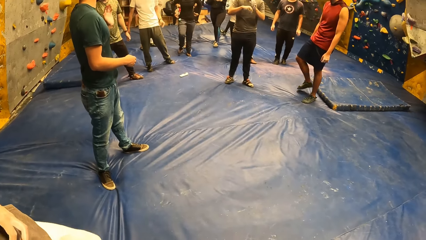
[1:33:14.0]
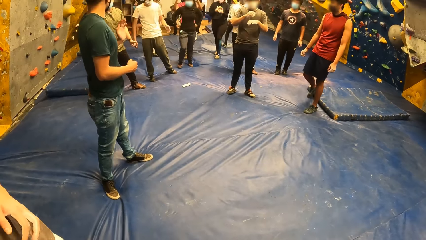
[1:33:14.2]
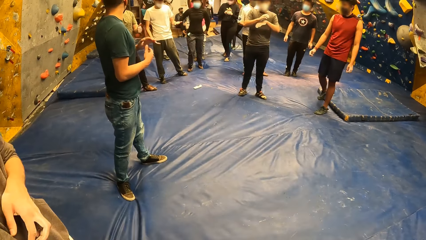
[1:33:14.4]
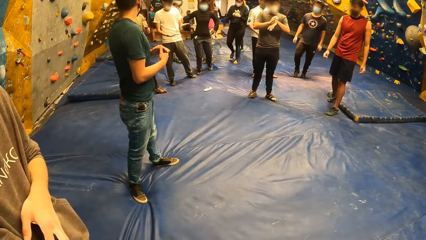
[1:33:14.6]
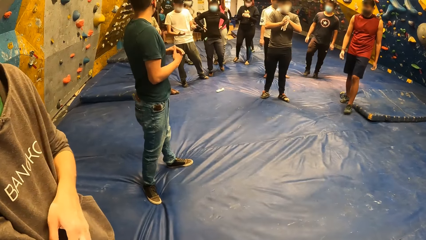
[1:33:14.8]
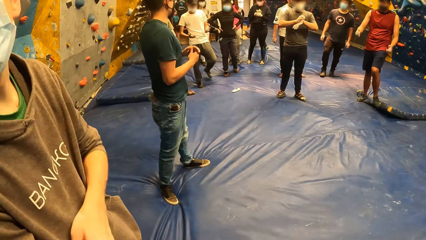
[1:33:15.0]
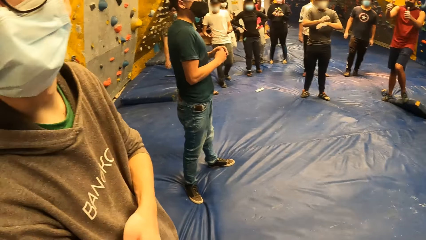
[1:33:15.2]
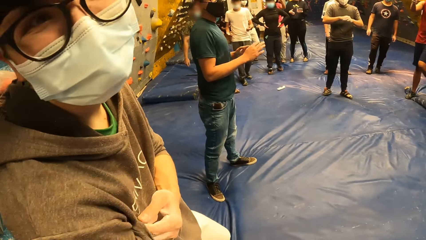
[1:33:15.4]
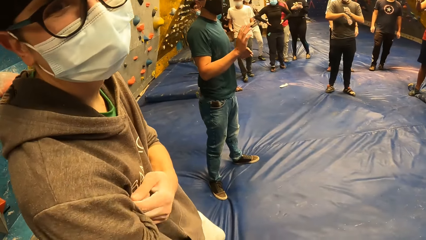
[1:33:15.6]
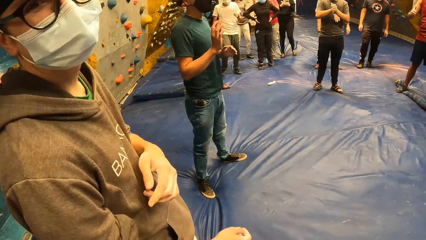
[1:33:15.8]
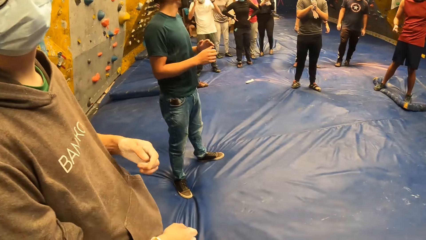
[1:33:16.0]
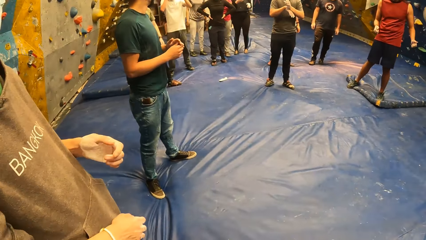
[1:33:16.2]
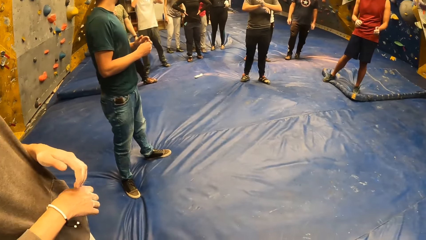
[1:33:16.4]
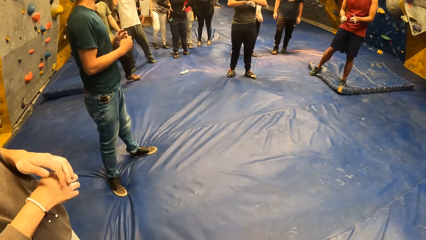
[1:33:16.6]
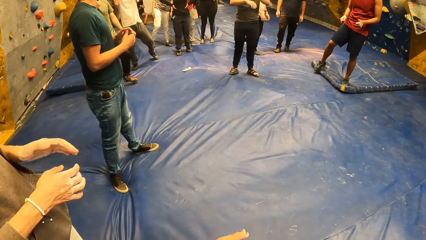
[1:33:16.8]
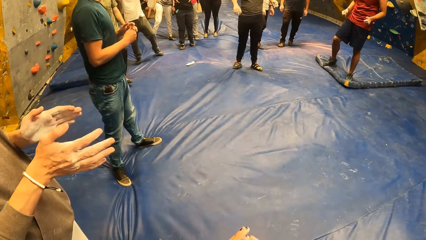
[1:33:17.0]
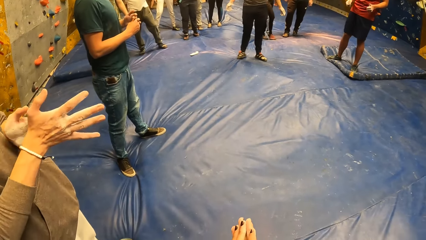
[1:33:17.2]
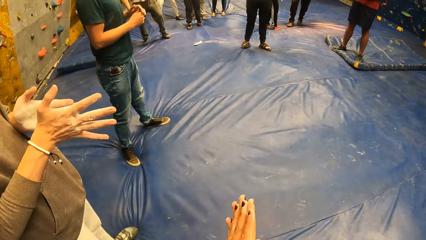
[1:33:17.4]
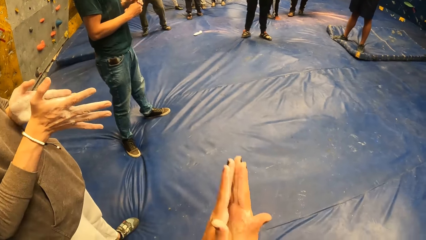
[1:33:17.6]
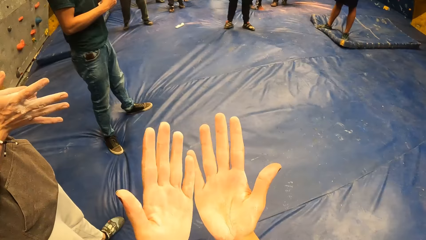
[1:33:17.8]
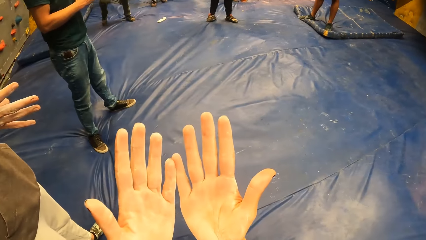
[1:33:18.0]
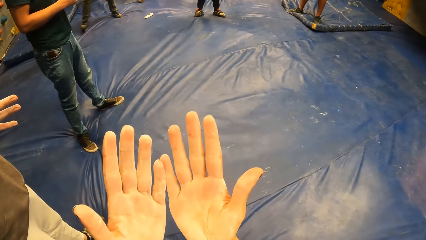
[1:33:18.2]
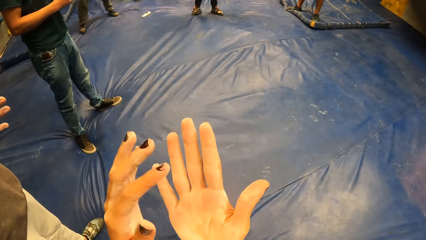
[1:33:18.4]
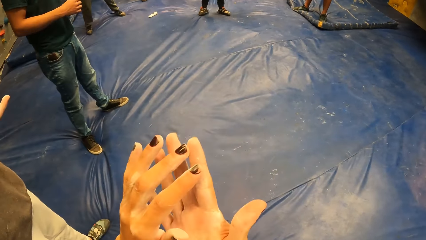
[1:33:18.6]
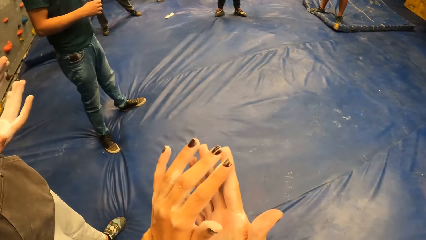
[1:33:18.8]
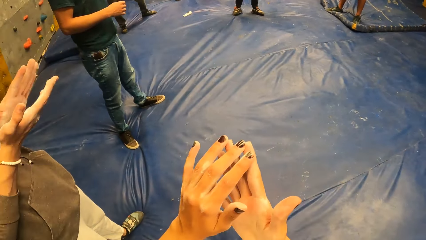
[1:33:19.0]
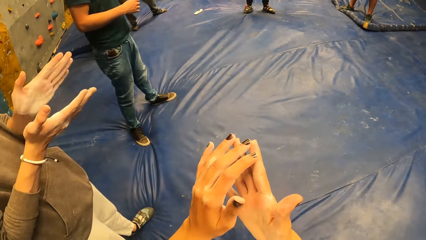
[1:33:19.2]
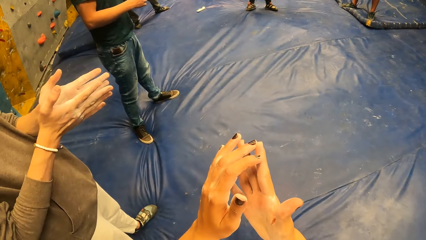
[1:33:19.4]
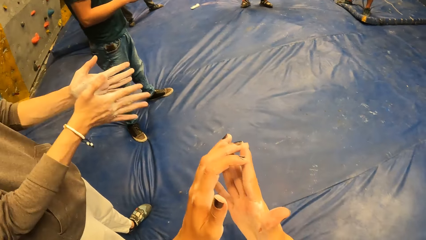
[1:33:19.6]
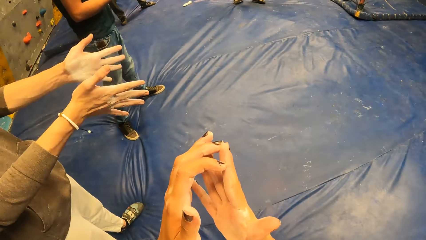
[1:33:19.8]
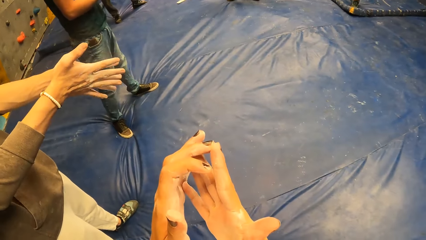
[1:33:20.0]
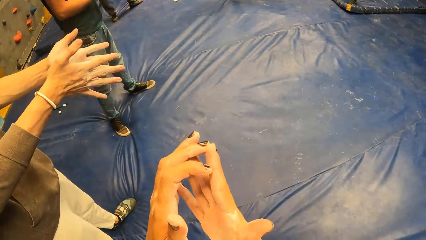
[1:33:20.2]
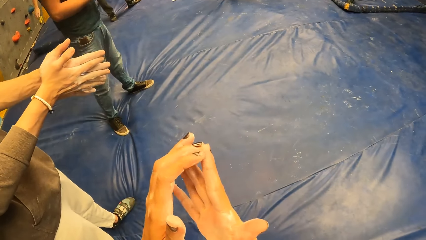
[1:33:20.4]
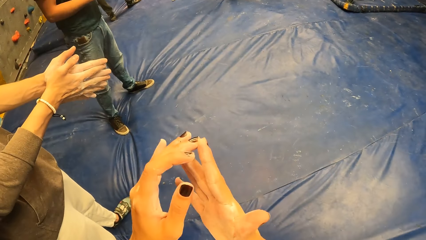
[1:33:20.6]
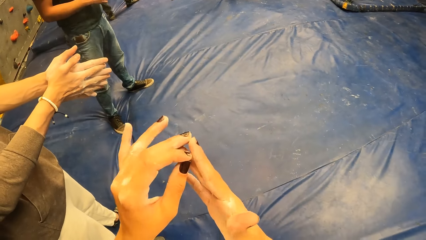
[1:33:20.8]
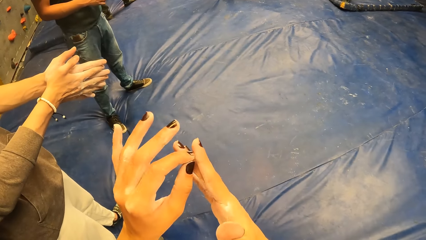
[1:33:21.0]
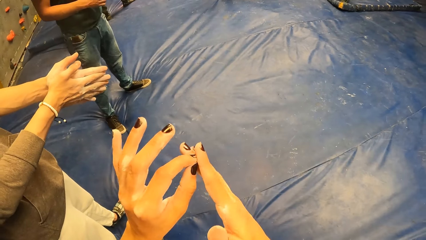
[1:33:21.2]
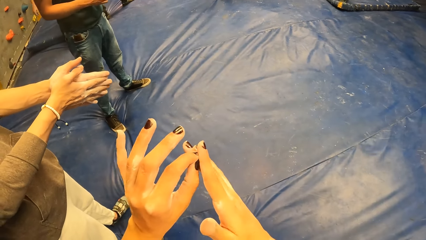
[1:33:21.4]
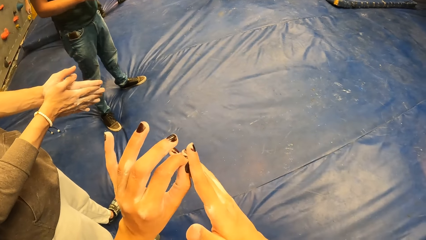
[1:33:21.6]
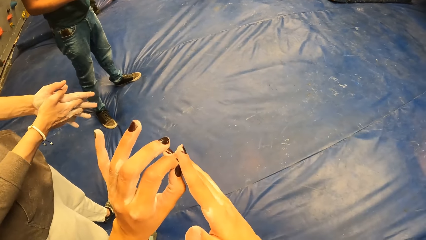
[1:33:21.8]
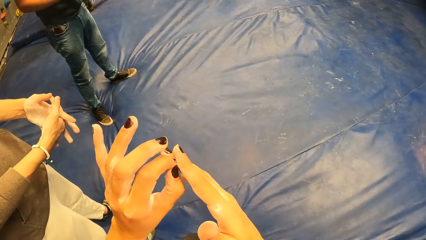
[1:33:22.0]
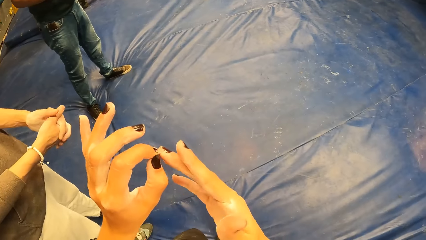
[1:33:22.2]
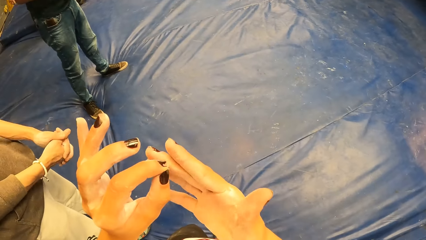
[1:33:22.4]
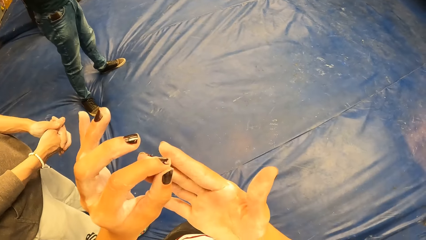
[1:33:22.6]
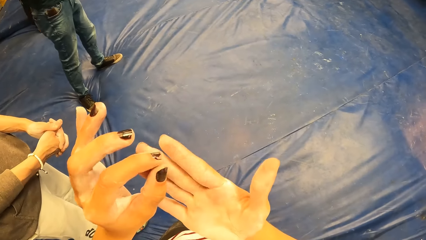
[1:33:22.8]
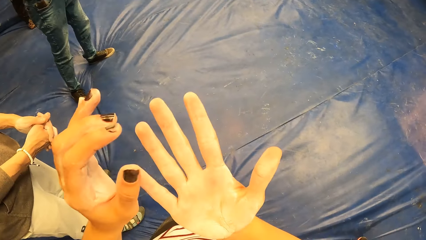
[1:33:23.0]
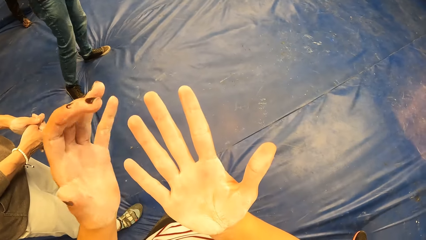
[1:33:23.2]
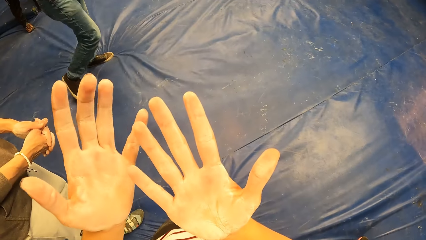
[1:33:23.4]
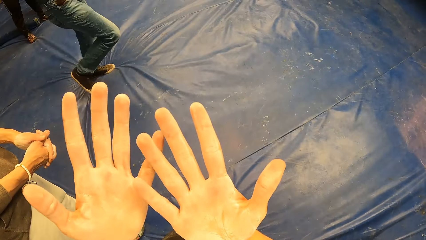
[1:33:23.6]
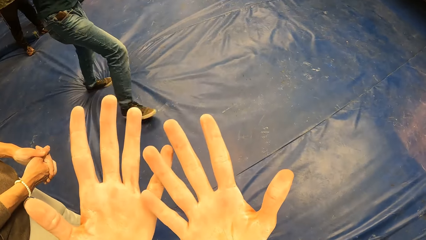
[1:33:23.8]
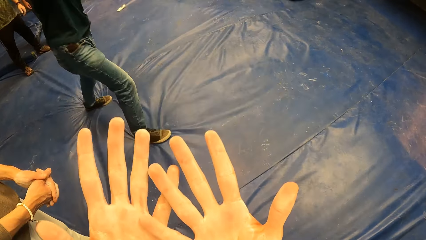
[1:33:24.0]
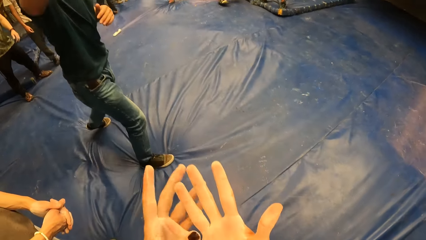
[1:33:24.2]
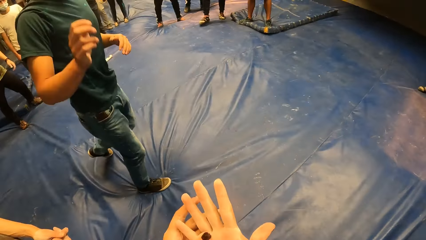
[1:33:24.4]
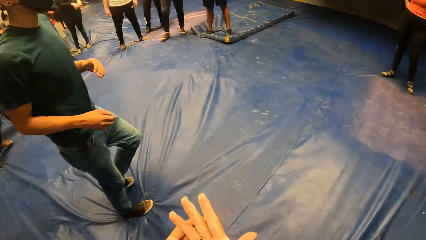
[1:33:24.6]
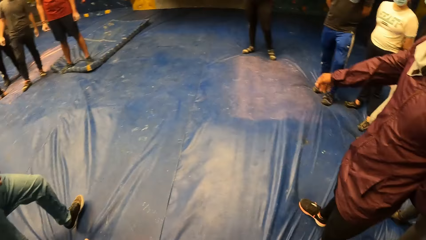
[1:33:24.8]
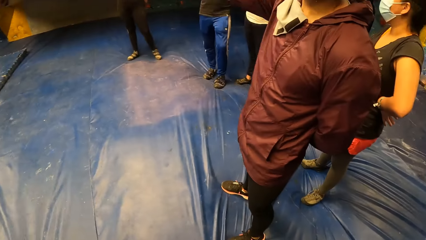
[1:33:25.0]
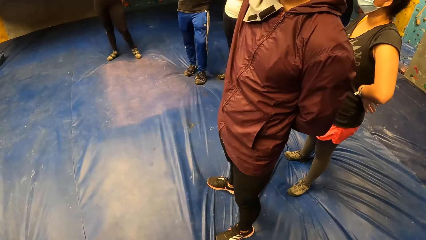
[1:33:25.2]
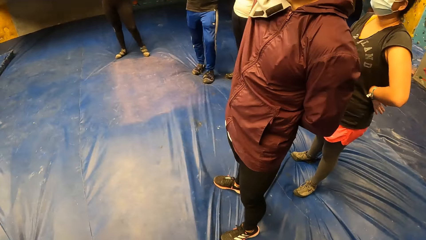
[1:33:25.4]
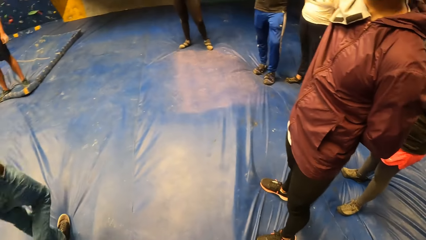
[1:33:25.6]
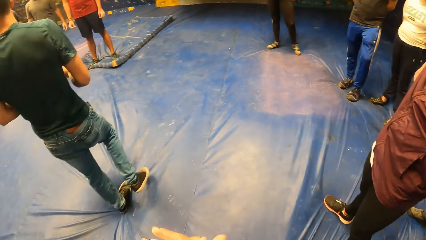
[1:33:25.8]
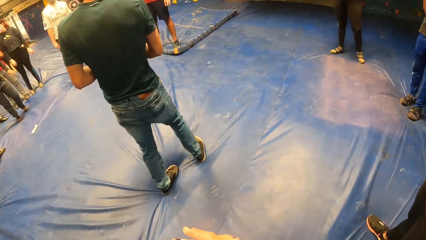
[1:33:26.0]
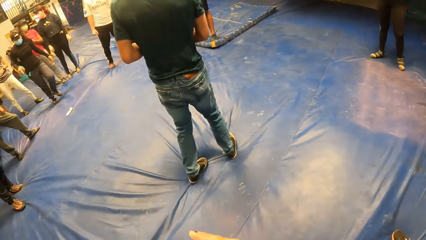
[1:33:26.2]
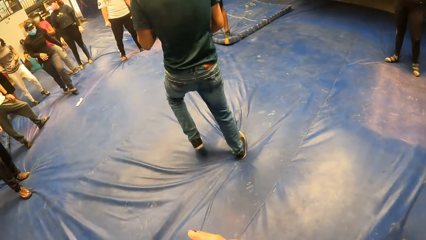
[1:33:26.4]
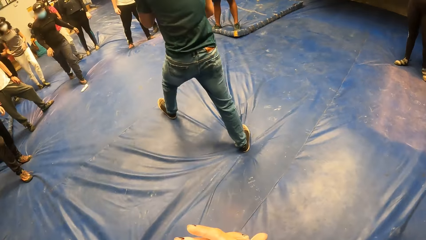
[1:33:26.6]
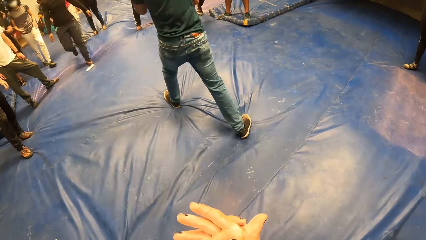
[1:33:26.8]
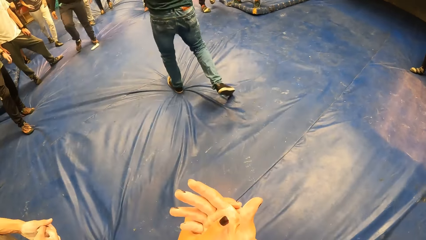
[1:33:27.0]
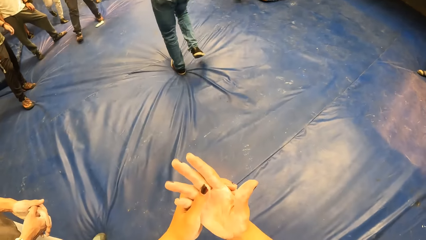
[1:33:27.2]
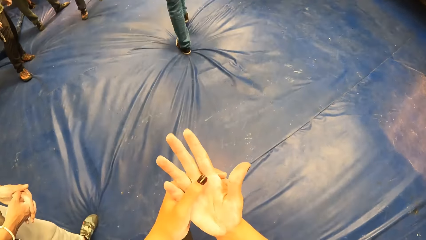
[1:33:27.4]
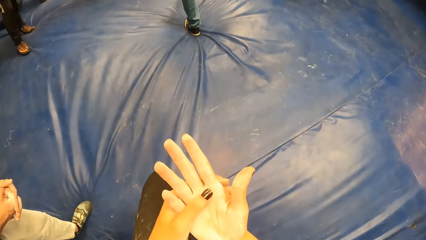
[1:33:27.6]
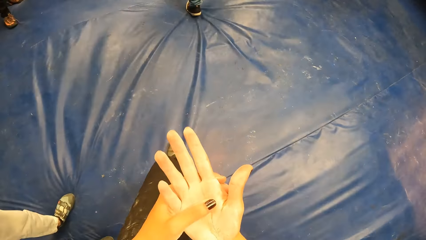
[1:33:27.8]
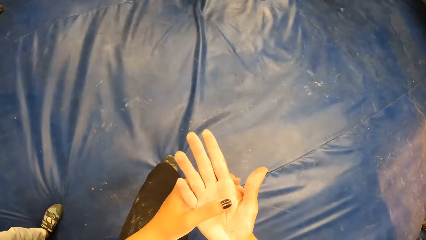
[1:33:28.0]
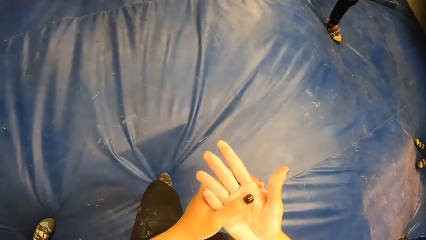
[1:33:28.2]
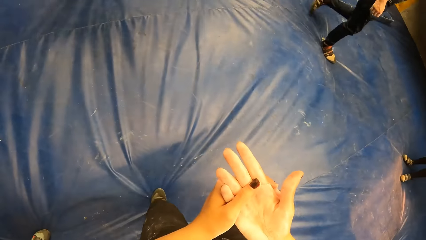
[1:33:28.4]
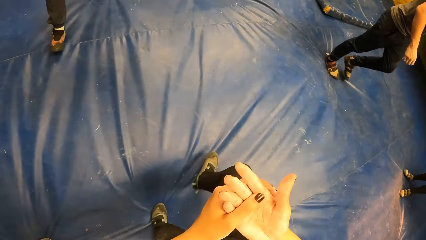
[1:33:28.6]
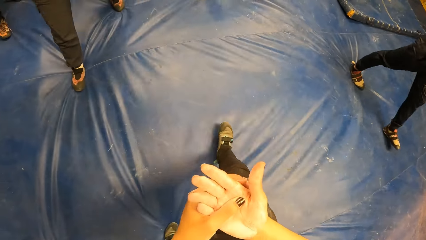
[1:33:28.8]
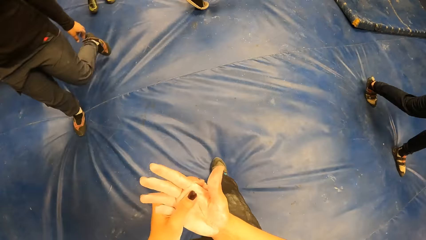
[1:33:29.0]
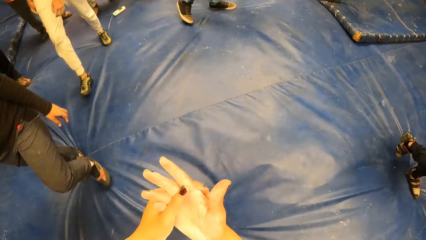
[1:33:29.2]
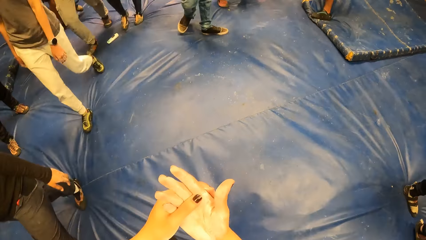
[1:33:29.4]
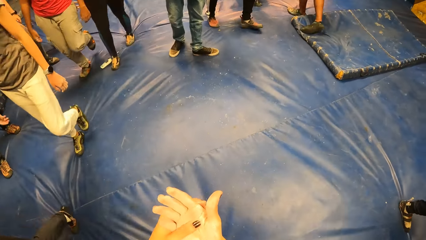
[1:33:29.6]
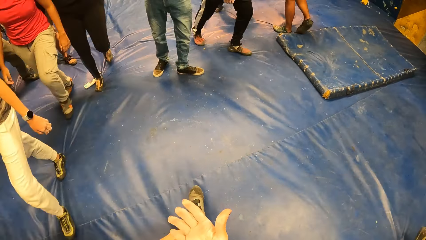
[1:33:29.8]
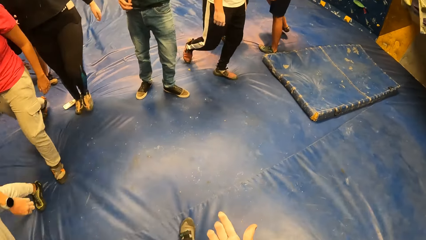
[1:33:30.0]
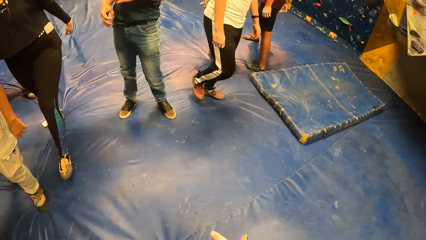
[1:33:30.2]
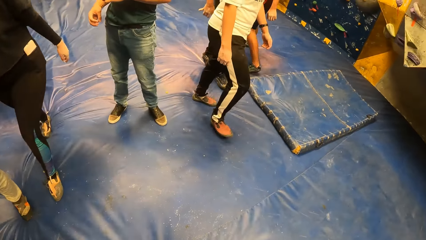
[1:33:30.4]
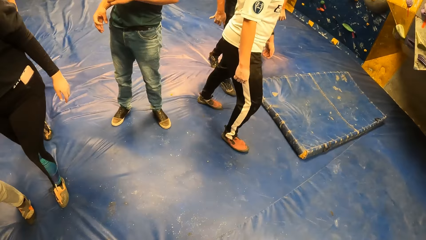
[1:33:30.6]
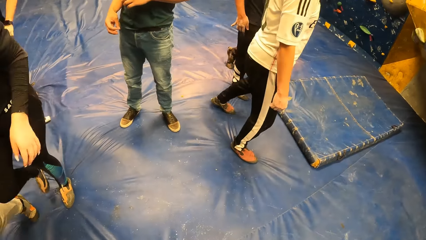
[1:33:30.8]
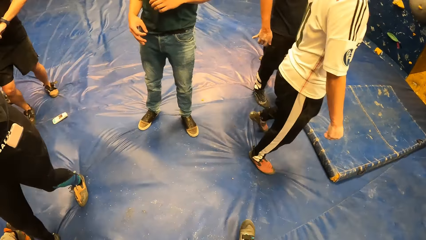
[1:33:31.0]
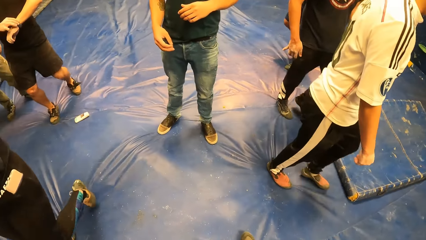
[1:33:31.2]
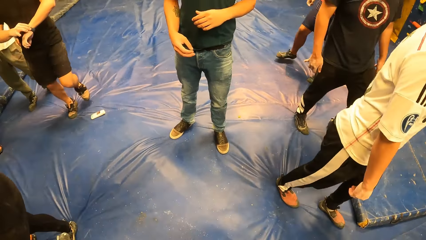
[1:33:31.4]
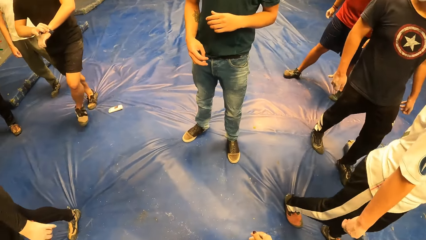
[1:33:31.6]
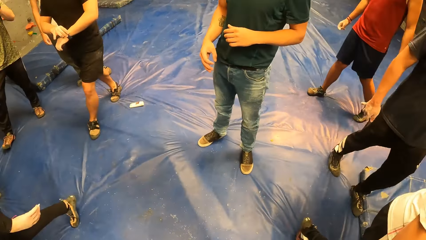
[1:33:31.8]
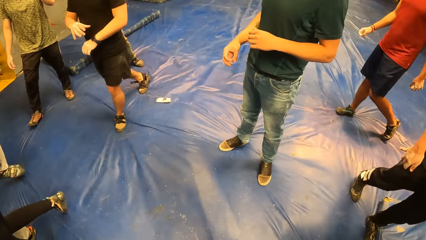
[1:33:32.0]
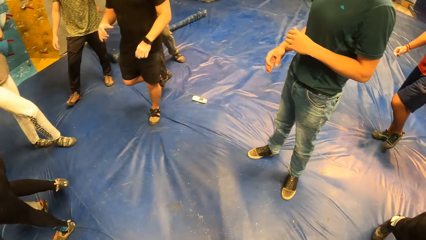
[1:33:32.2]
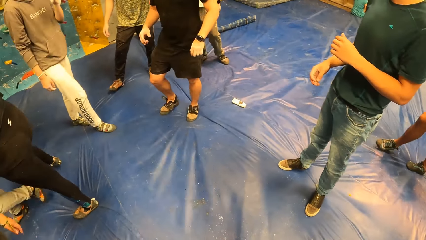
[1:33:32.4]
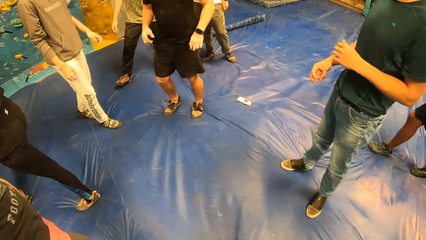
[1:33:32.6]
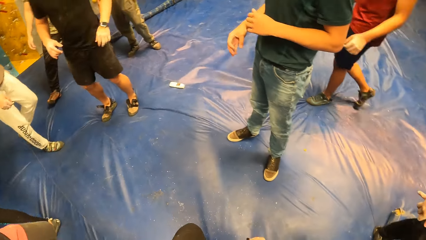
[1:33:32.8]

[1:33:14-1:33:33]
The man adjusts his right sleeves with his left hand. The man claps his hands and rubs hands together. The camera wearer looks around. They walk forward to a spot. They walk around the boulder gym.
